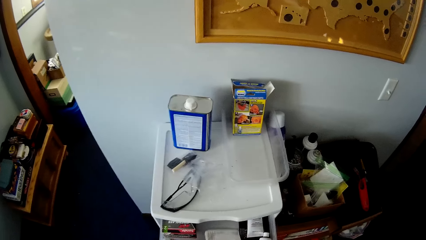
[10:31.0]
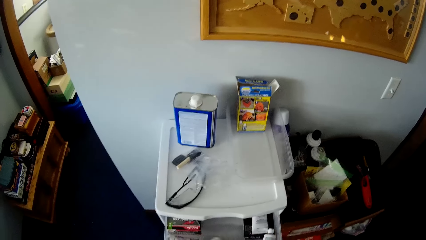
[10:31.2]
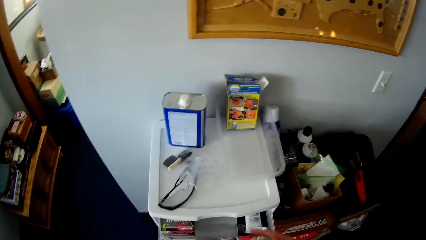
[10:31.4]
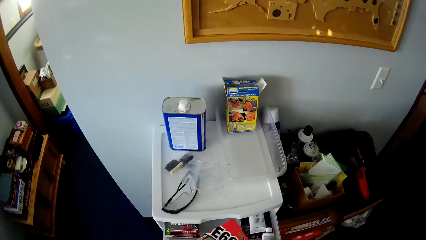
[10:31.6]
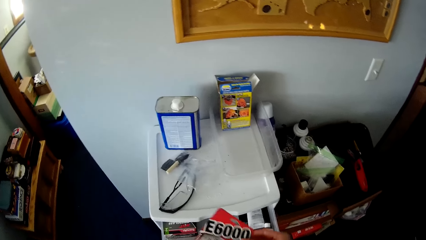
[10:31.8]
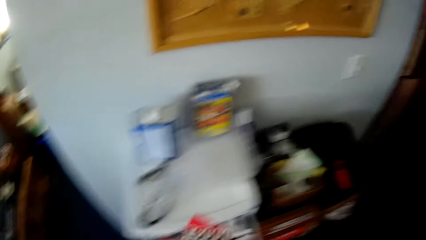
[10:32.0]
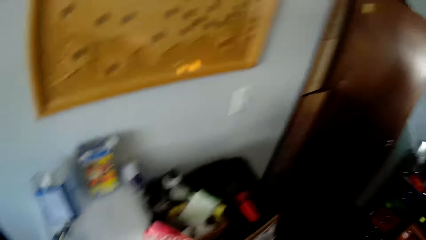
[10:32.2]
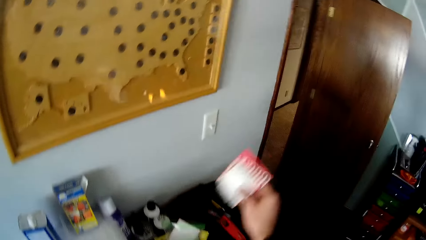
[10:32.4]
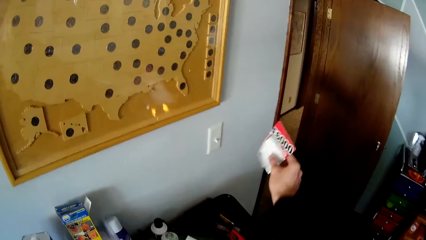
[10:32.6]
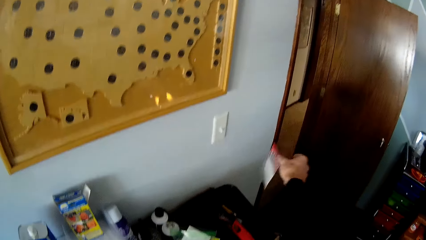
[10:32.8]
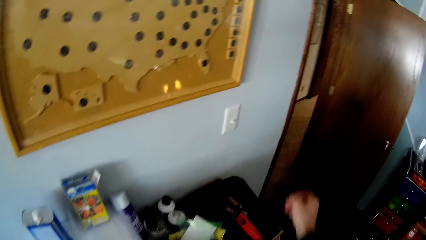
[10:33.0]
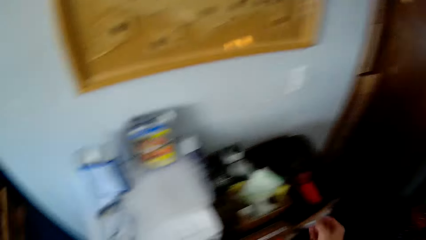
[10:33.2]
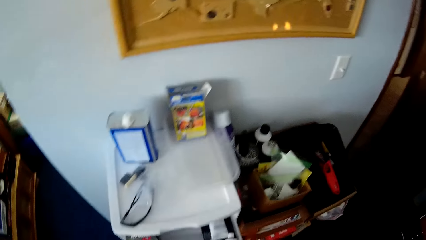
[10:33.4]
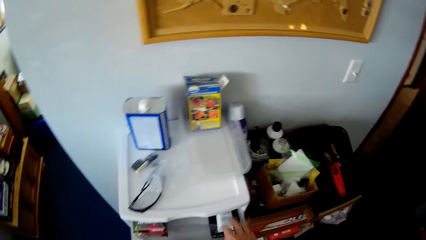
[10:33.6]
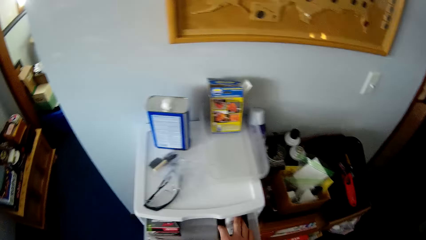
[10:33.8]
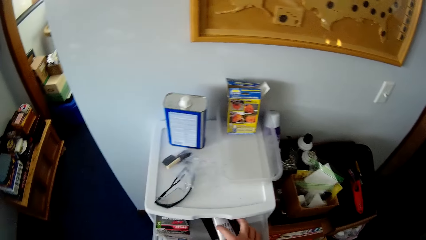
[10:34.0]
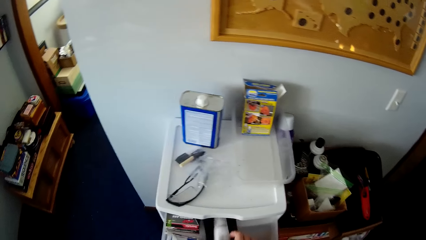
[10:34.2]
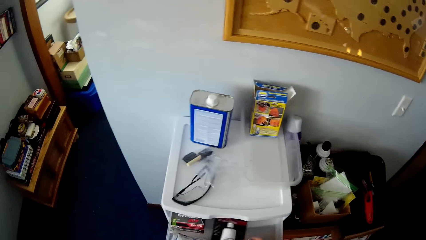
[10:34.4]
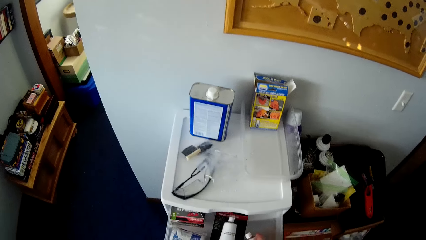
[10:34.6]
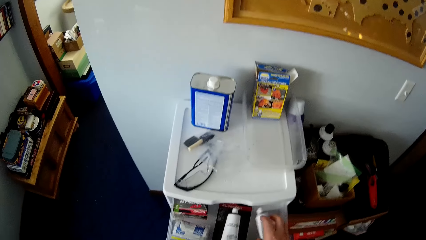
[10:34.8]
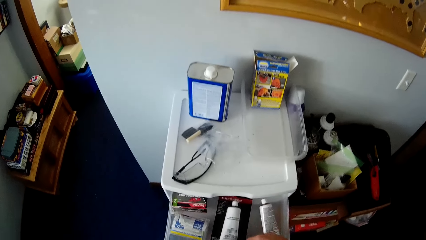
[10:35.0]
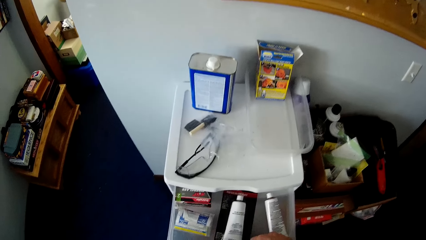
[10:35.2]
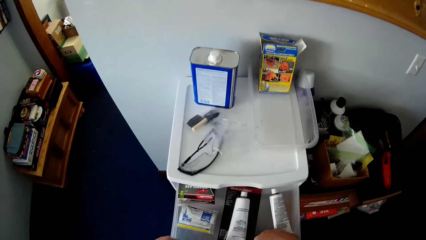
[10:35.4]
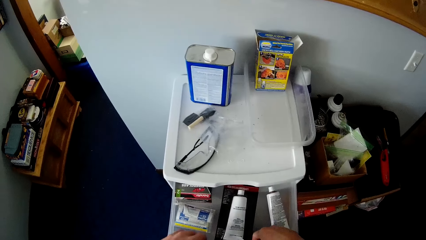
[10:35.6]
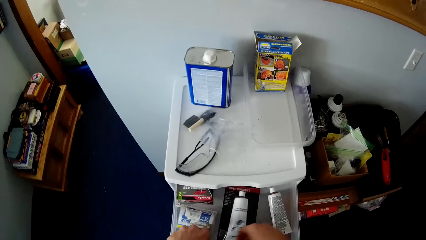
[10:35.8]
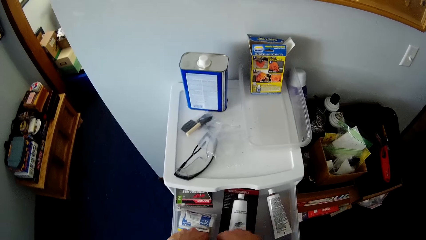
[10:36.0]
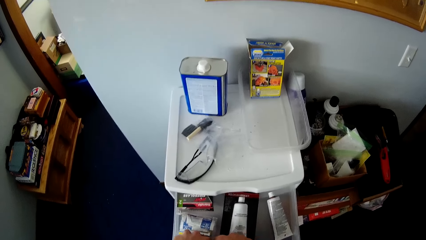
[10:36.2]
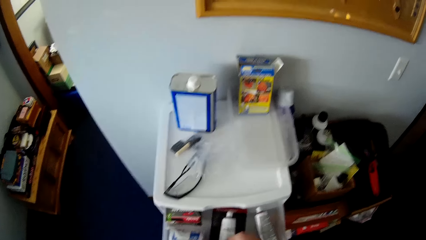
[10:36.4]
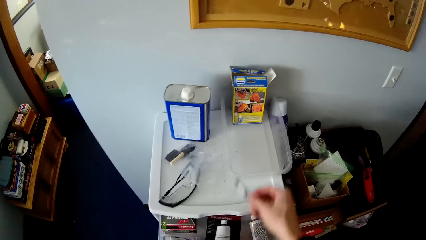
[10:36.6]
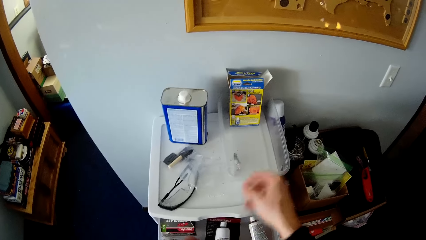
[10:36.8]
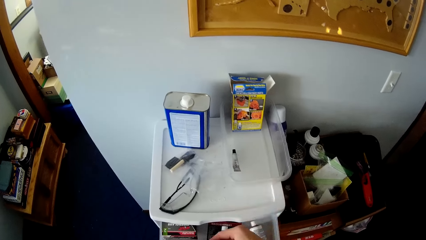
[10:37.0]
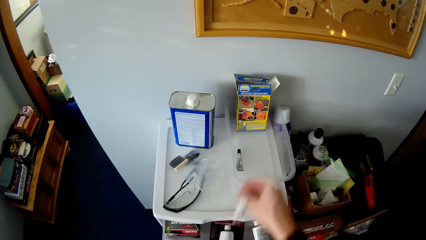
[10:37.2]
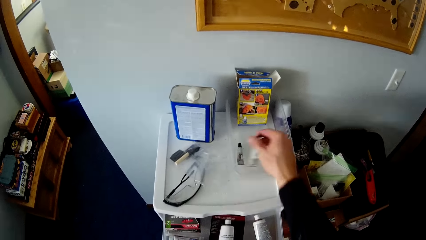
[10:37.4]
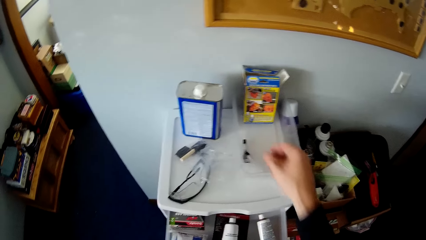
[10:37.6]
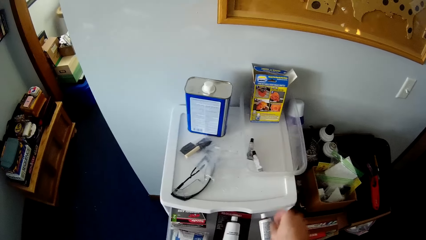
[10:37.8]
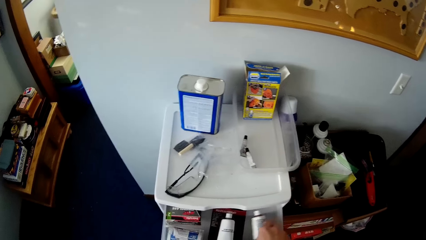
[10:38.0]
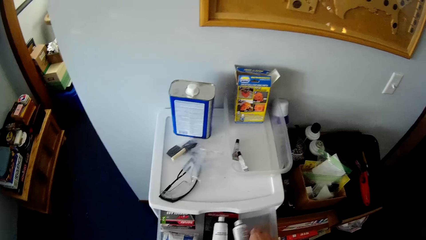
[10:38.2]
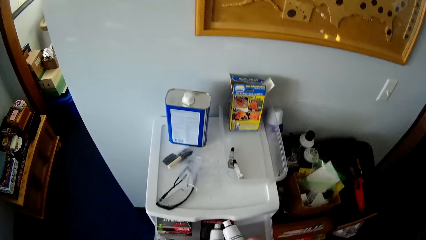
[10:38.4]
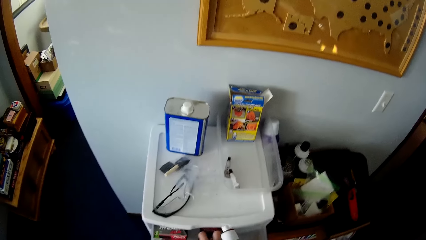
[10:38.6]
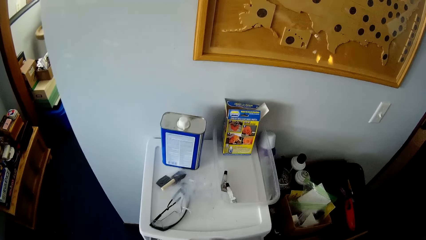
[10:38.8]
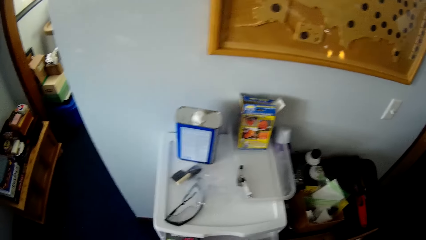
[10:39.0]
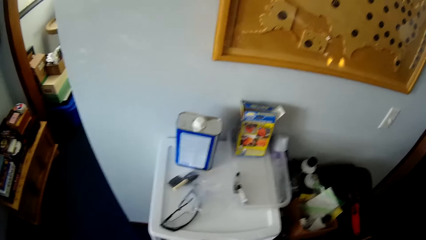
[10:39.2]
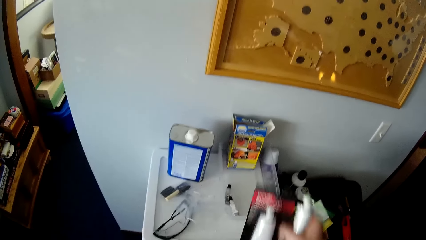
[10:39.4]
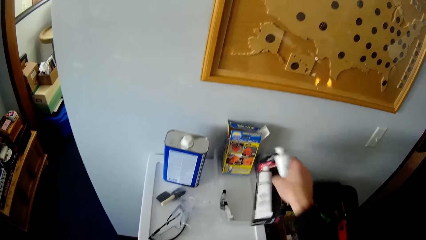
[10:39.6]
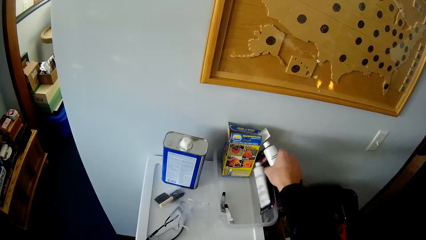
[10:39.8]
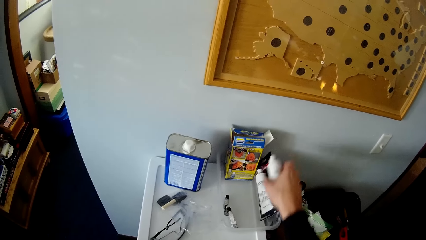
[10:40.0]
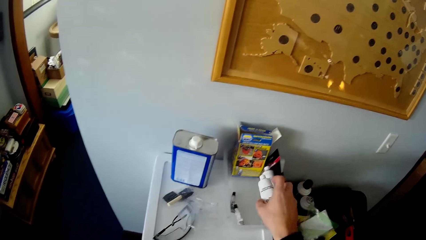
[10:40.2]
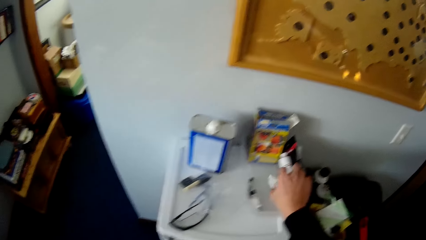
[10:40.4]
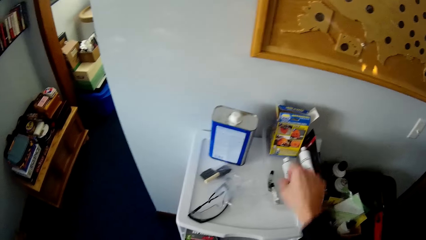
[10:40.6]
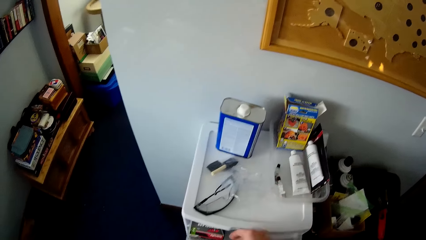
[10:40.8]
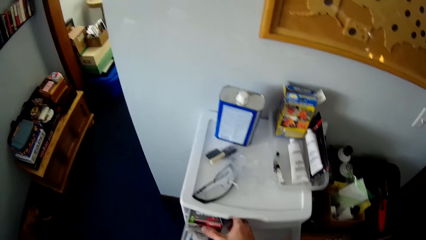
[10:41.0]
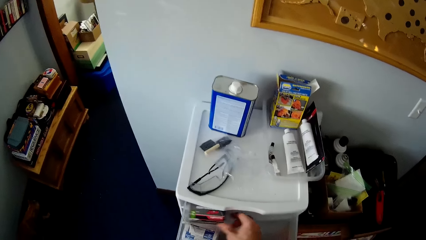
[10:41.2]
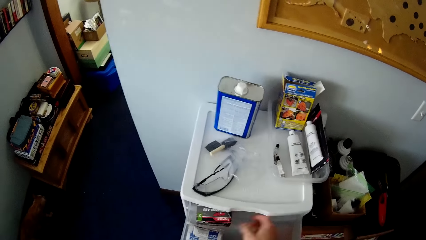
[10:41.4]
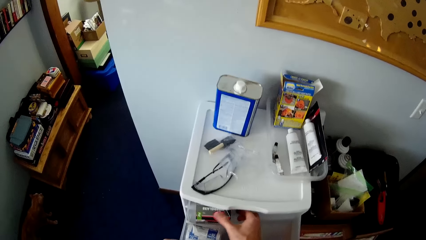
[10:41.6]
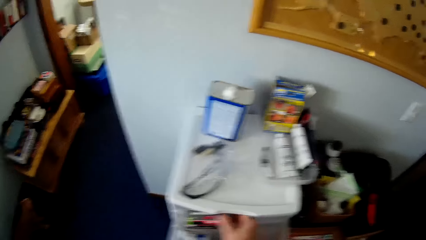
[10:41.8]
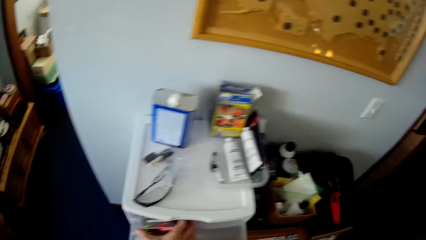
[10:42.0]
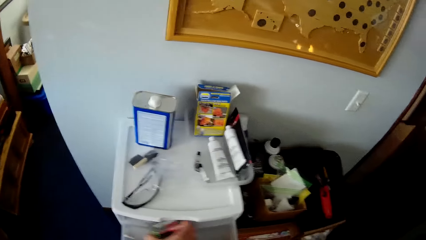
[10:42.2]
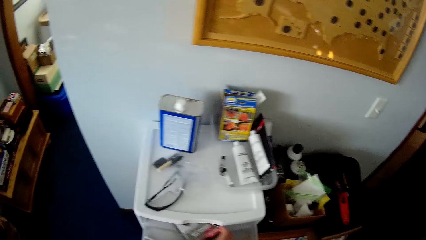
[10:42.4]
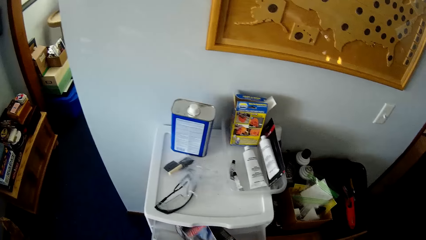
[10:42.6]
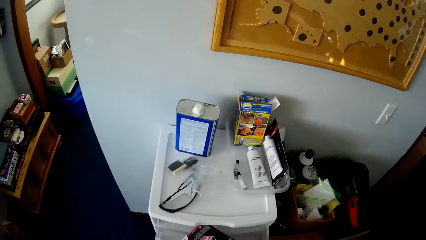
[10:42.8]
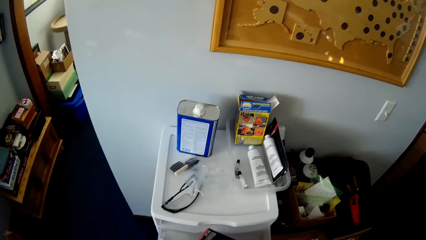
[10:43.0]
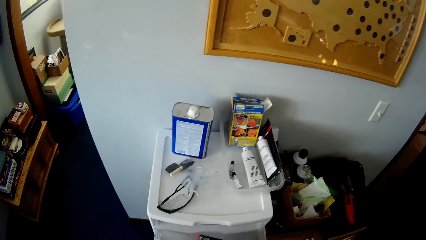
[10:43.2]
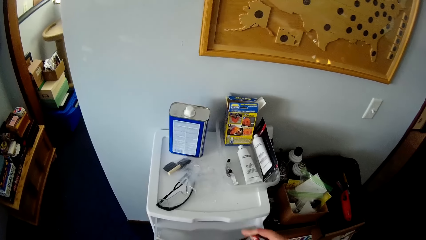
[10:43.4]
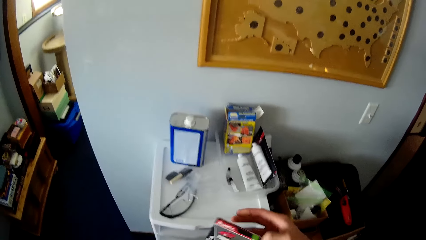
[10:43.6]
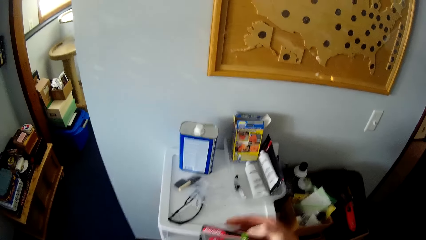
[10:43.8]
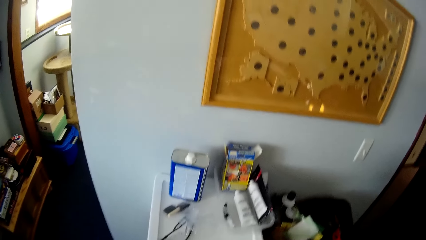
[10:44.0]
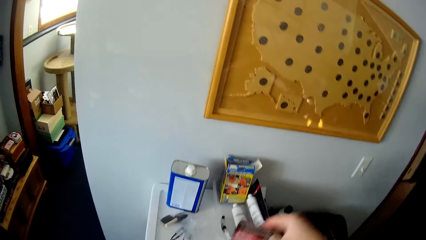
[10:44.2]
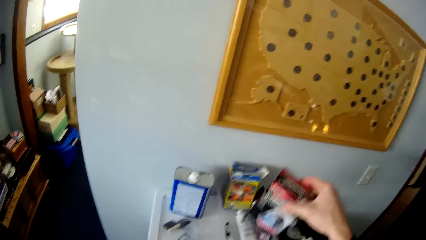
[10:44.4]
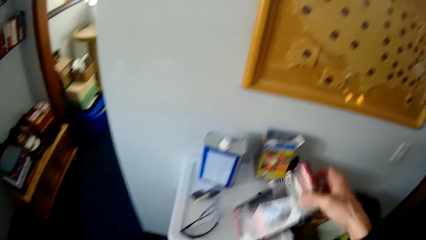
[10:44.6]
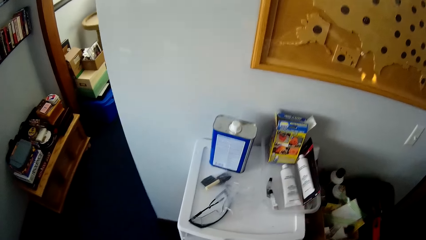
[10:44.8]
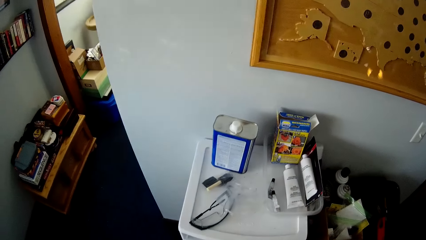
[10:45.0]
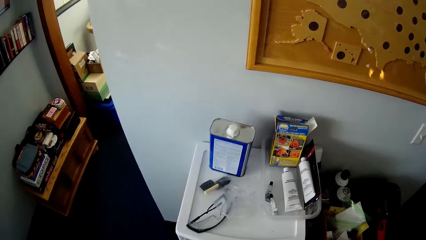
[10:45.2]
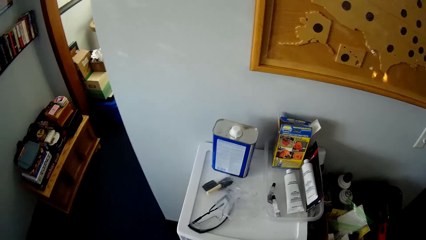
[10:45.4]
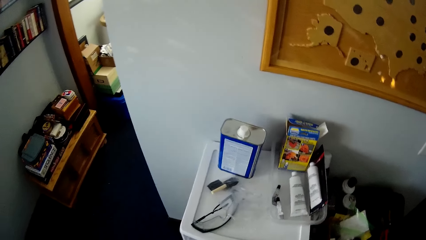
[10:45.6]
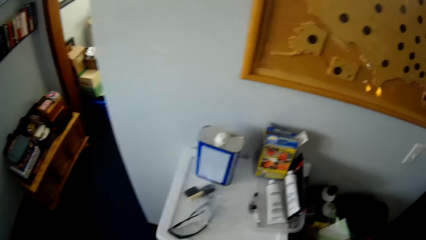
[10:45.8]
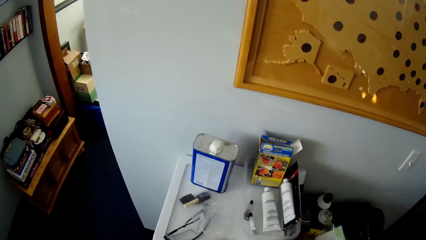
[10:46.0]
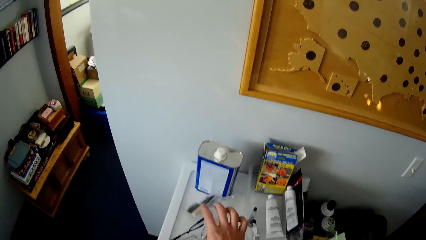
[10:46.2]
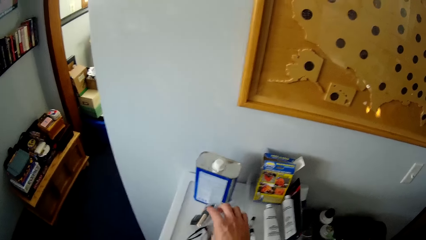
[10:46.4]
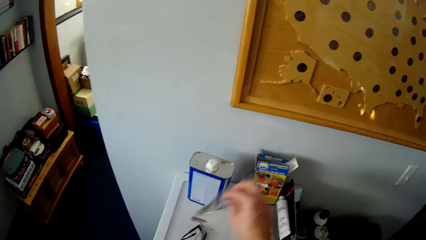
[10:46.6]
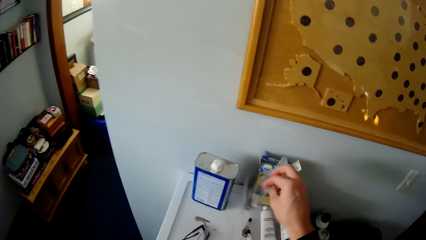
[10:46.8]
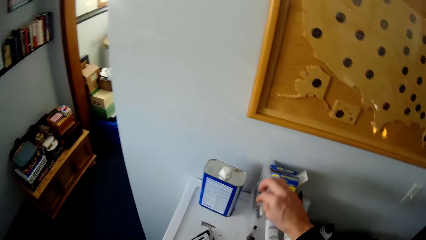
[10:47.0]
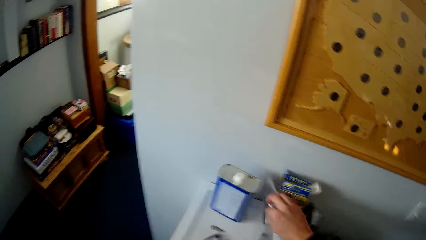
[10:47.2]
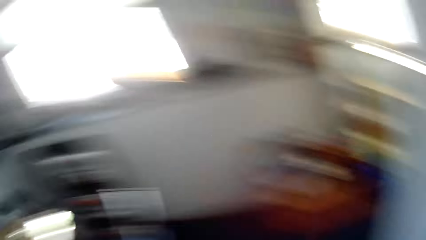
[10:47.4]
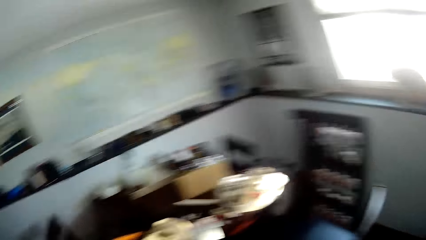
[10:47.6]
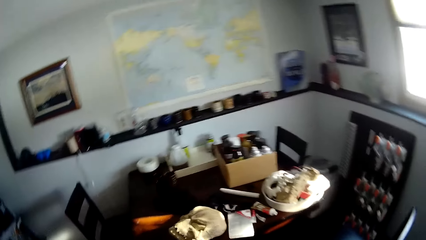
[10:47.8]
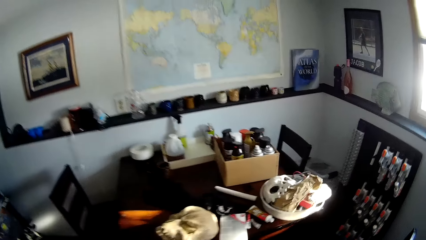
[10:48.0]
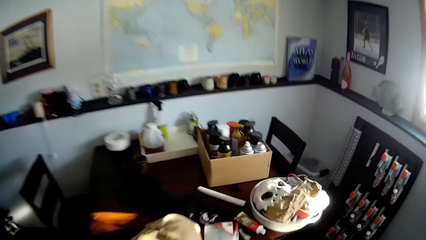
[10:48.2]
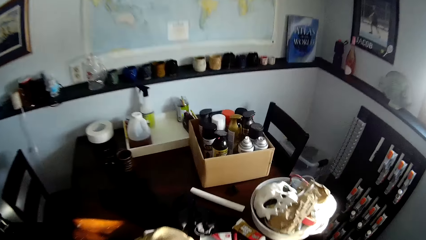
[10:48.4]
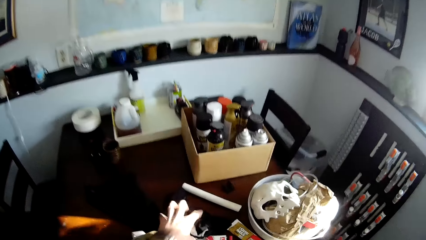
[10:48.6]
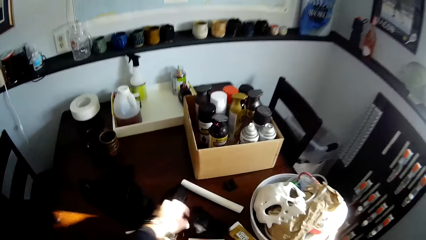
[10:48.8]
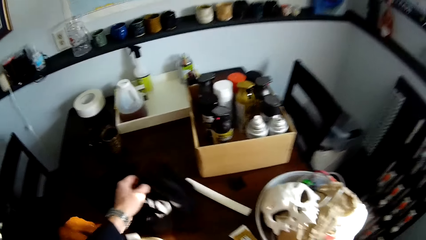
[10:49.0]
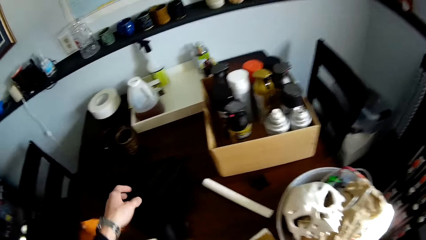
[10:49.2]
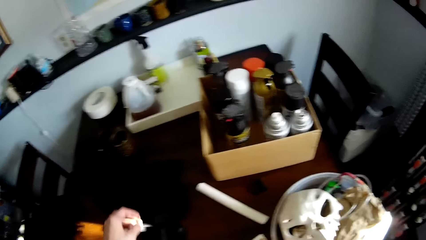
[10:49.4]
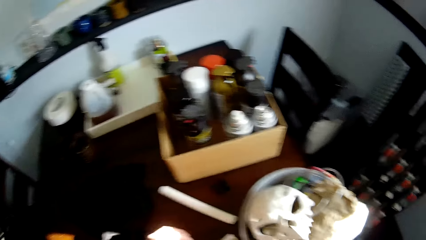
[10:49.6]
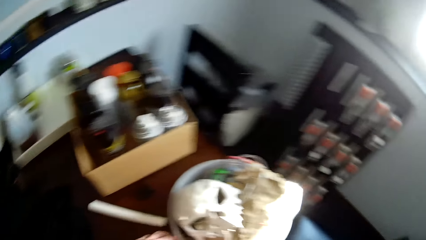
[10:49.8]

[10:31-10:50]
The camera wearer picks a pack from the drawer. They throw the pack into a waste bin. They put something in the drawer. They move a small tube from the drawer to the drawer top. They move another small tube from the drawer to the drawer top. They throw the make-up on the table. They move a big tube from the drawer to the drawer top. They put the make-ups on the table. They put the make-ups on the table again. They move the plastic bag on the drawer top. They arrange the make-ups on the table. They move the cloth on the table. They pick up something on the table.
